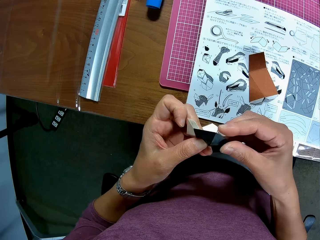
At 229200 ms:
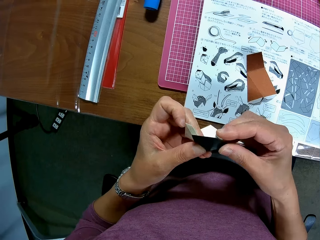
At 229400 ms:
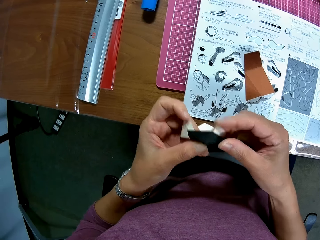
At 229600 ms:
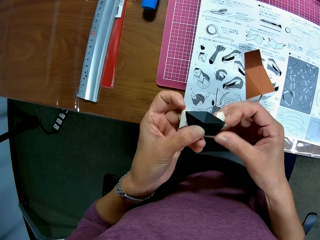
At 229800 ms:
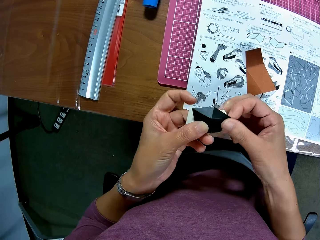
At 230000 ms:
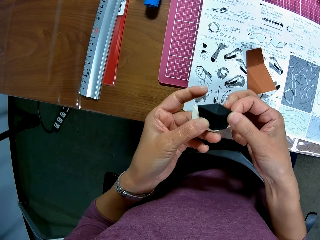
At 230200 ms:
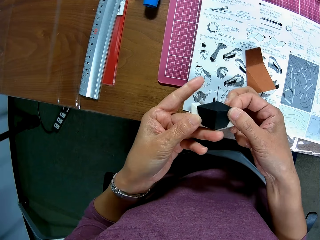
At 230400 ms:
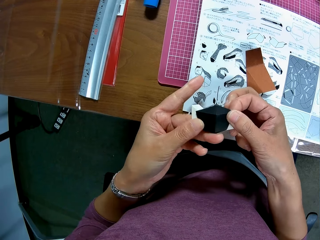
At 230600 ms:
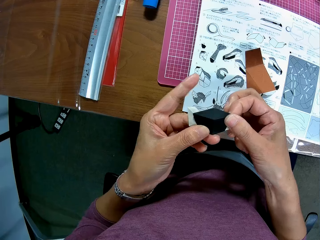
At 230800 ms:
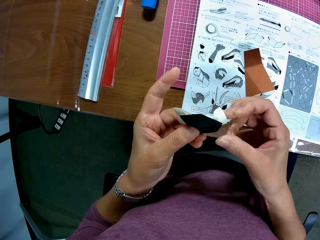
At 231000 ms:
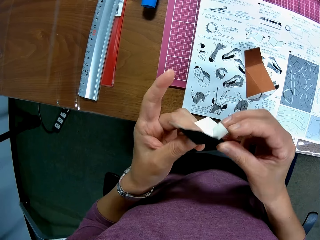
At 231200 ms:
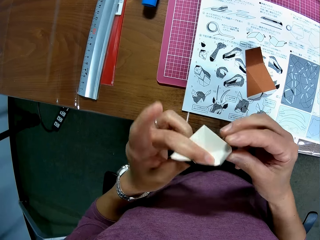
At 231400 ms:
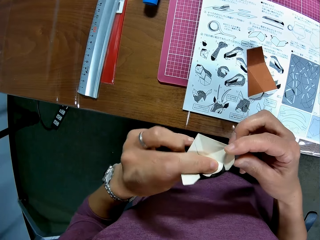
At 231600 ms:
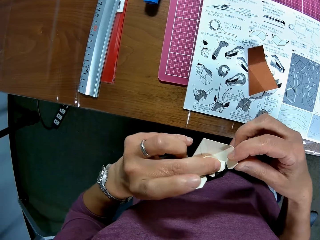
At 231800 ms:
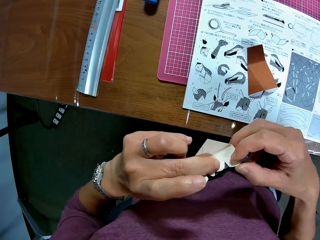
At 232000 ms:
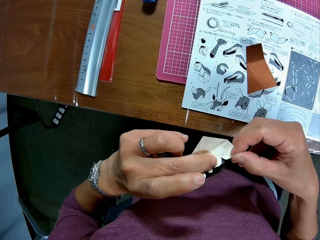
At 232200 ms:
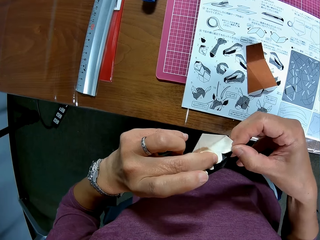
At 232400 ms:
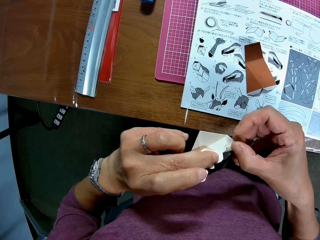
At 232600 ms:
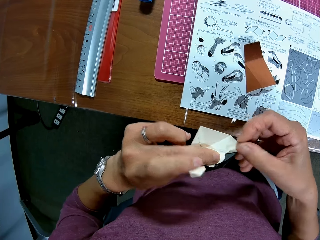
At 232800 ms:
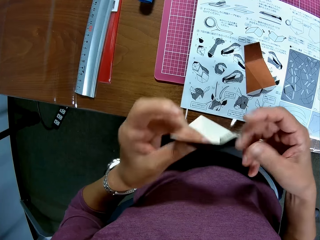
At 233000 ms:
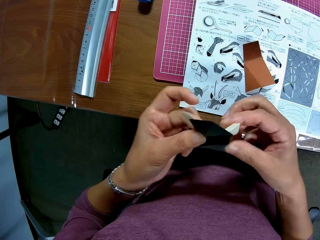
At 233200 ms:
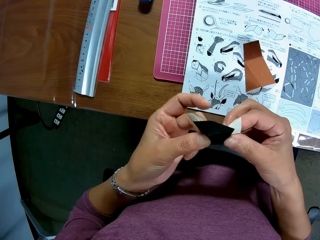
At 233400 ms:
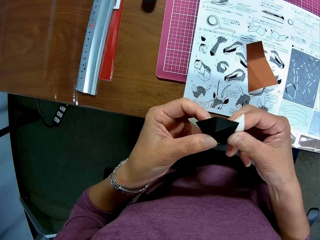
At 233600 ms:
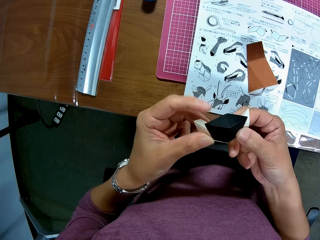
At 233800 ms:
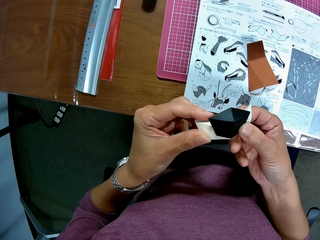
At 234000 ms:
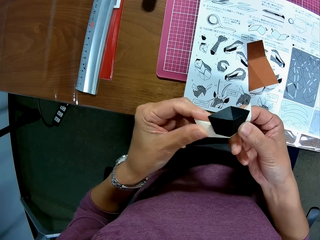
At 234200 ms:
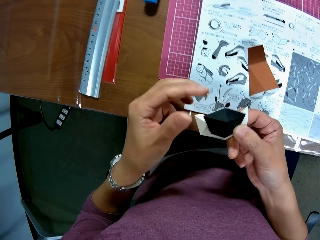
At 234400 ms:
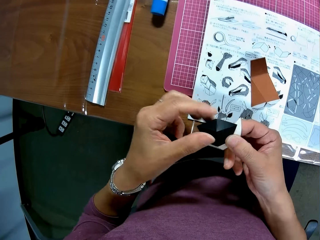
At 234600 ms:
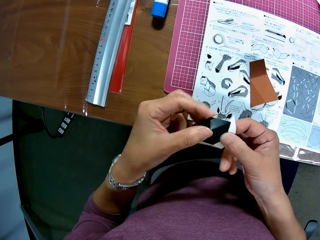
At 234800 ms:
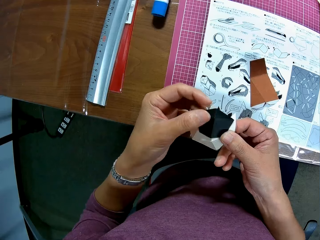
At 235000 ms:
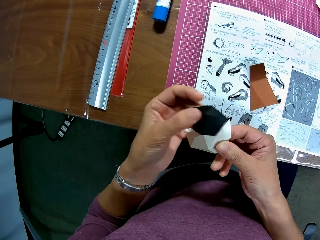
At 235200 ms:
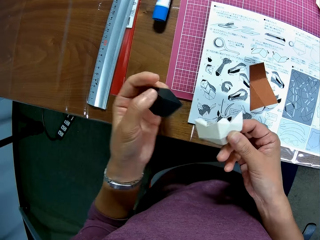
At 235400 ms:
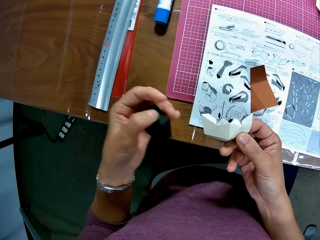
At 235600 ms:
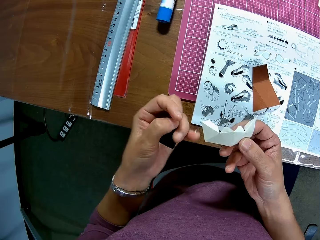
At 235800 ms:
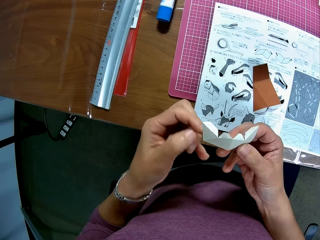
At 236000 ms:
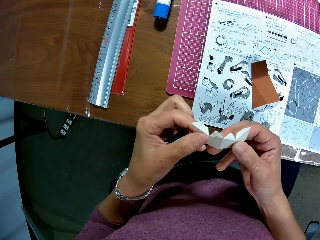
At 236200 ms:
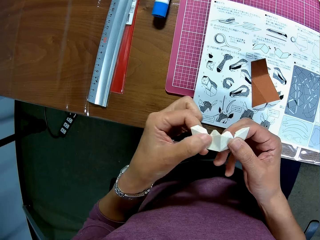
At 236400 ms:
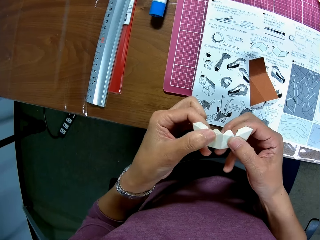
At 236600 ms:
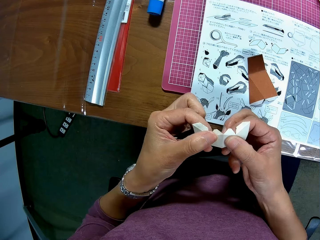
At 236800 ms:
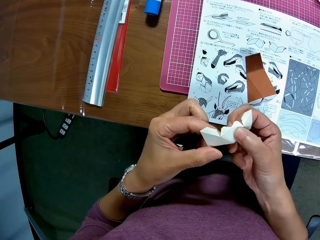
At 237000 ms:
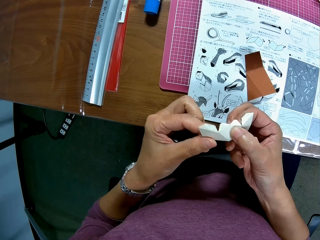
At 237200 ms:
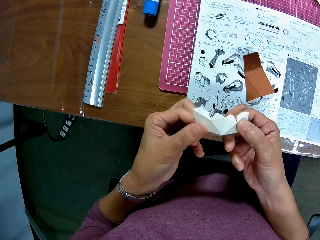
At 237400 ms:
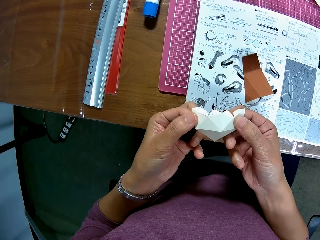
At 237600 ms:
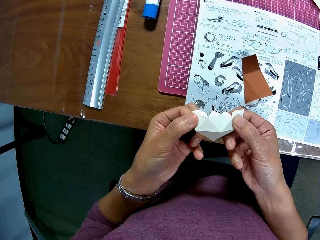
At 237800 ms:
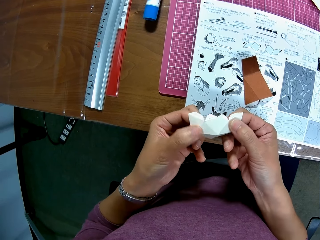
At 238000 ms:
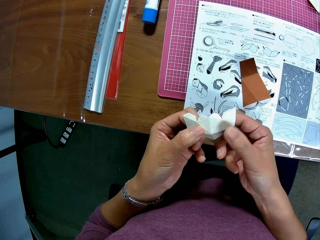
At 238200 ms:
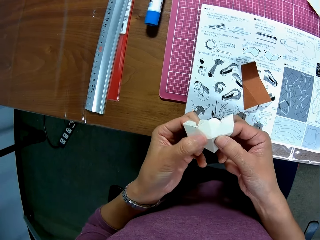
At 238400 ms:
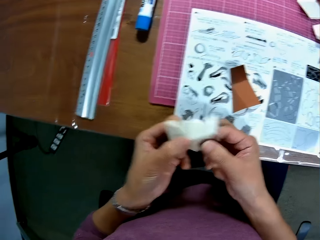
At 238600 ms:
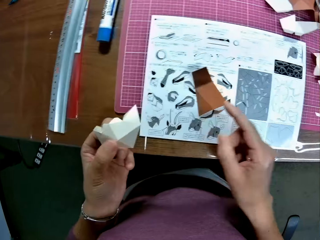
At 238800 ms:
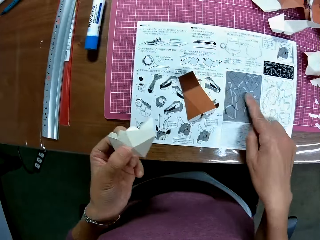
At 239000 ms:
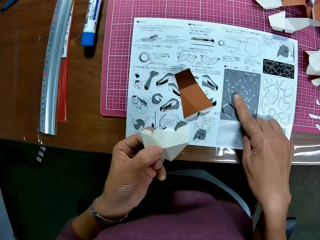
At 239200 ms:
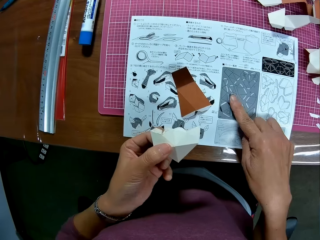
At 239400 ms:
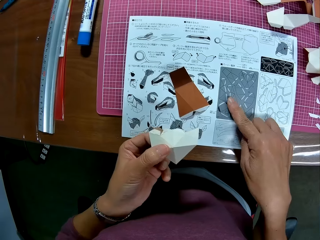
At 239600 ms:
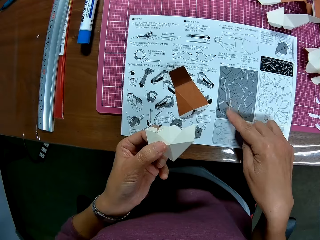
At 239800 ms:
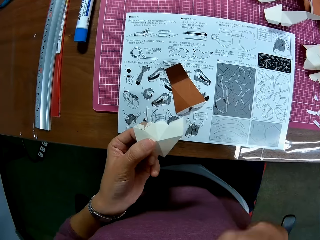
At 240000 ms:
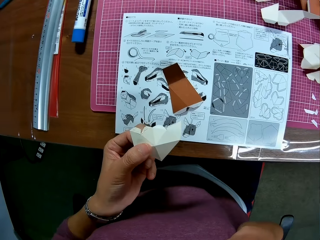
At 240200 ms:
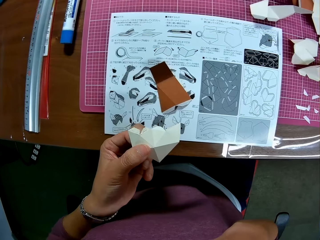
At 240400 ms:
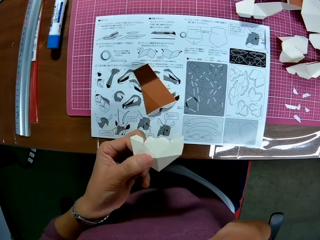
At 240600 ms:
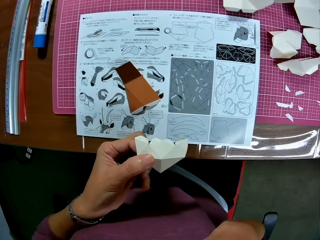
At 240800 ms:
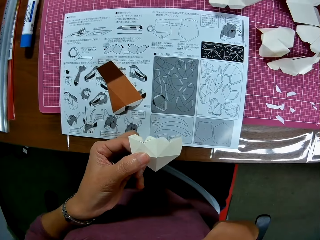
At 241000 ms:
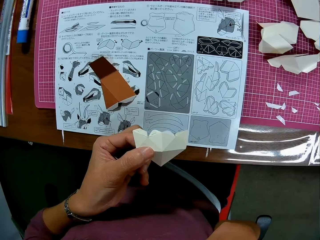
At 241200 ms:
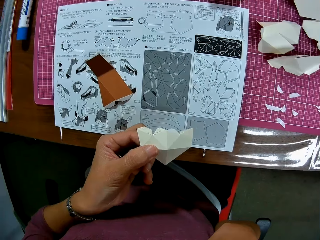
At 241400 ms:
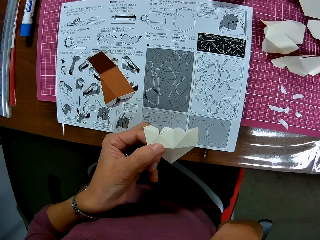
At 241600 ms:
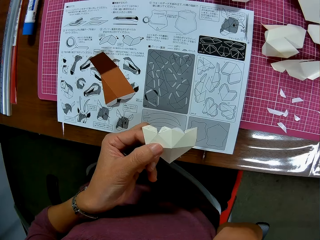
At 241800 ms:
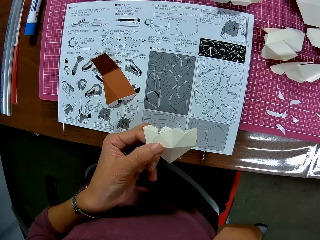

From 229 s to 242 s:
The camera wearer separates the papers. He touches a paper on the table. He points at the paper. He touches his face.

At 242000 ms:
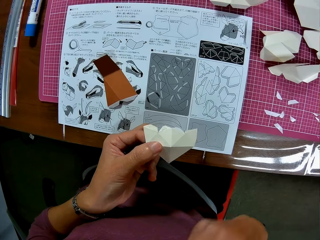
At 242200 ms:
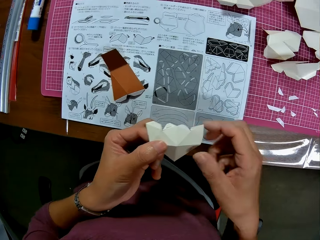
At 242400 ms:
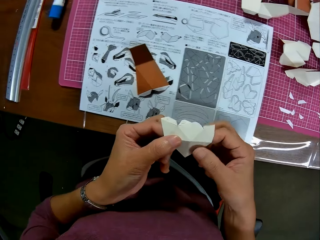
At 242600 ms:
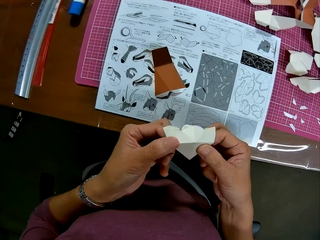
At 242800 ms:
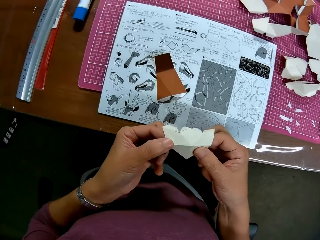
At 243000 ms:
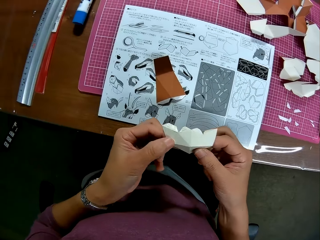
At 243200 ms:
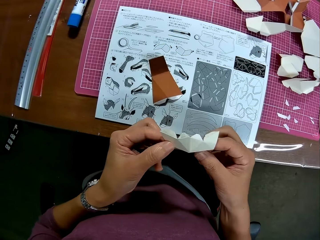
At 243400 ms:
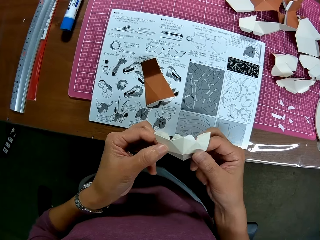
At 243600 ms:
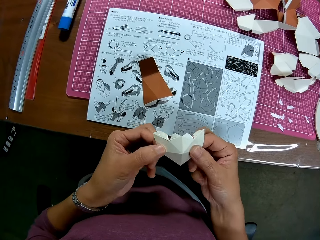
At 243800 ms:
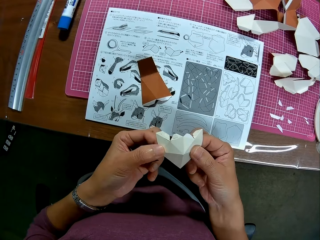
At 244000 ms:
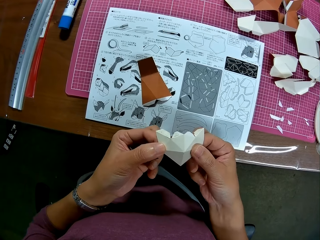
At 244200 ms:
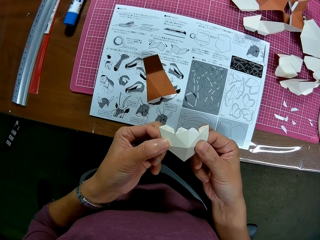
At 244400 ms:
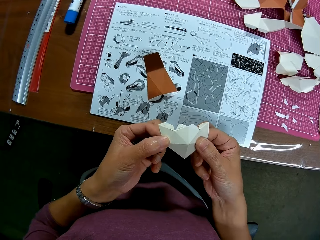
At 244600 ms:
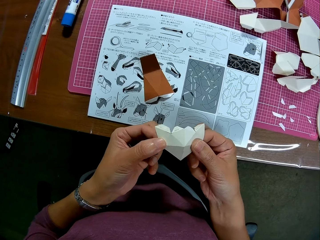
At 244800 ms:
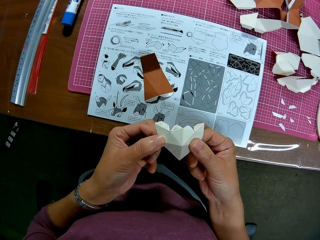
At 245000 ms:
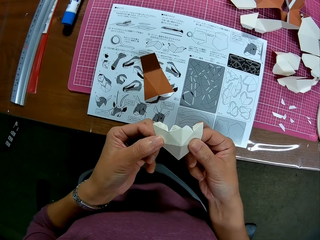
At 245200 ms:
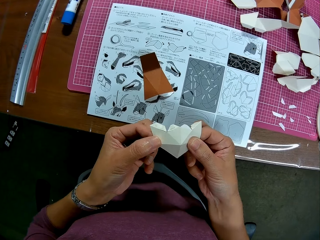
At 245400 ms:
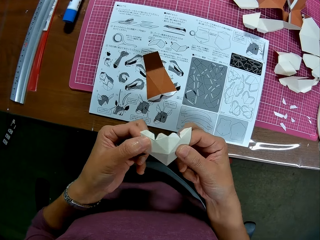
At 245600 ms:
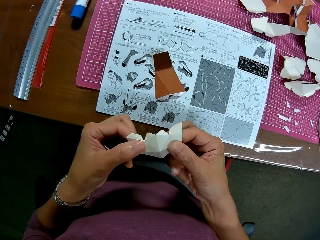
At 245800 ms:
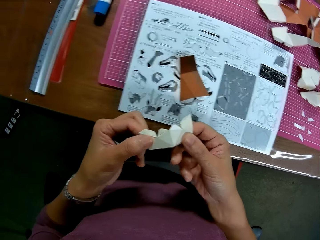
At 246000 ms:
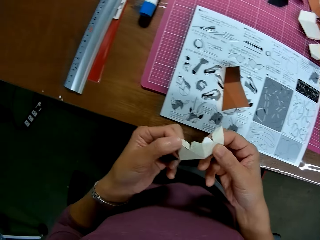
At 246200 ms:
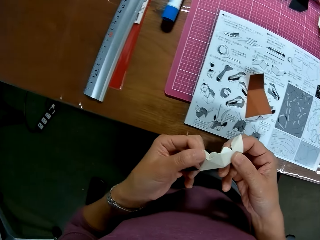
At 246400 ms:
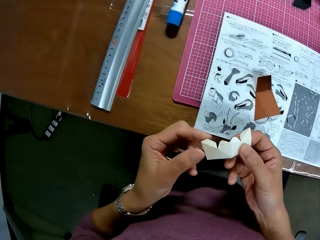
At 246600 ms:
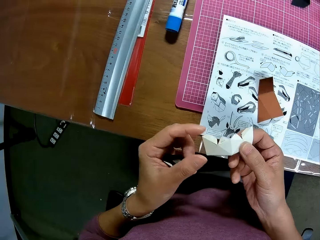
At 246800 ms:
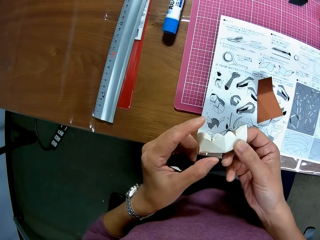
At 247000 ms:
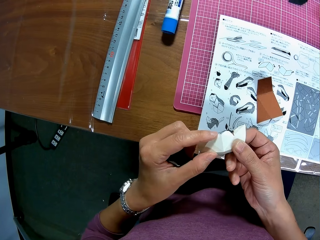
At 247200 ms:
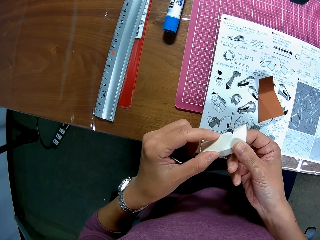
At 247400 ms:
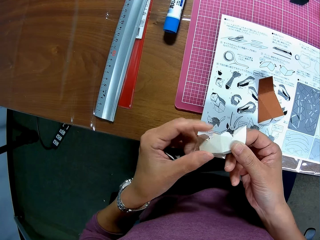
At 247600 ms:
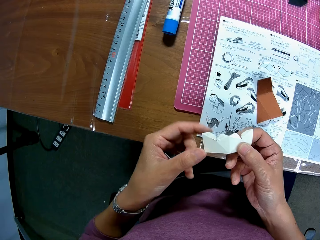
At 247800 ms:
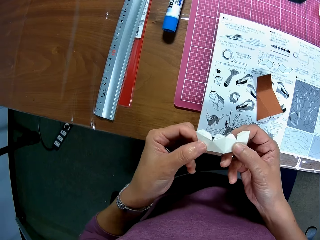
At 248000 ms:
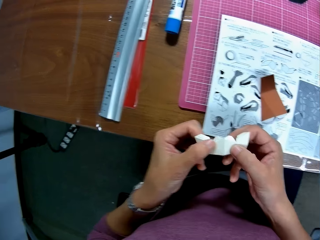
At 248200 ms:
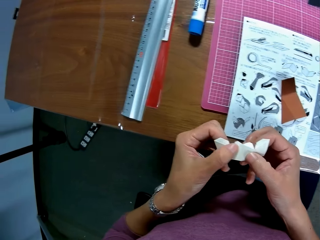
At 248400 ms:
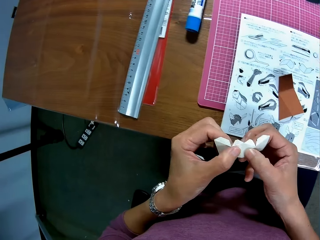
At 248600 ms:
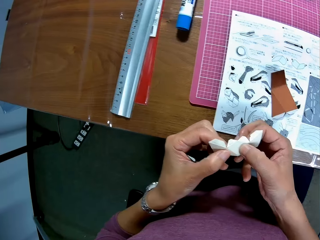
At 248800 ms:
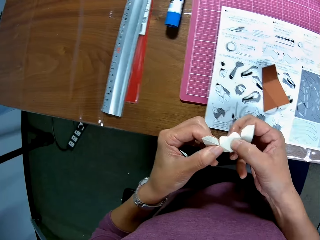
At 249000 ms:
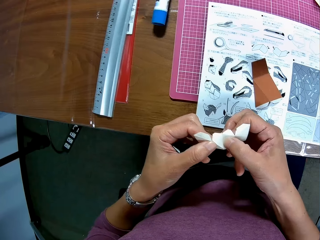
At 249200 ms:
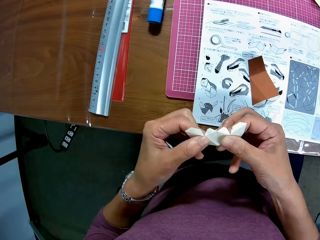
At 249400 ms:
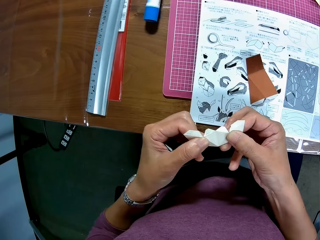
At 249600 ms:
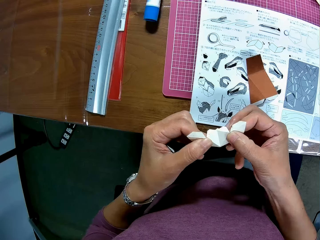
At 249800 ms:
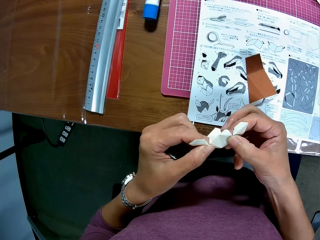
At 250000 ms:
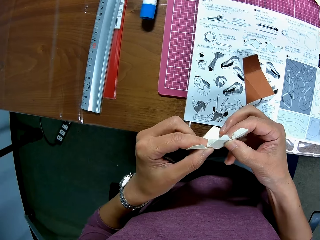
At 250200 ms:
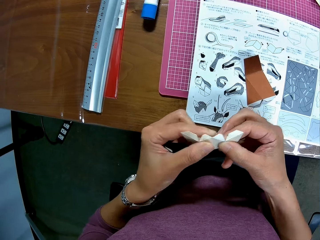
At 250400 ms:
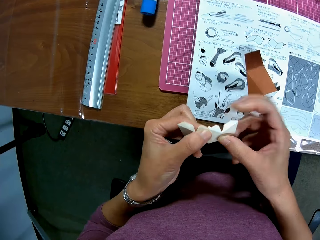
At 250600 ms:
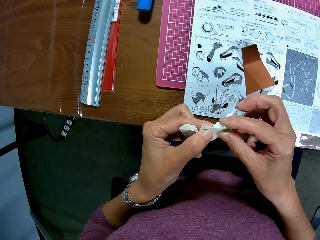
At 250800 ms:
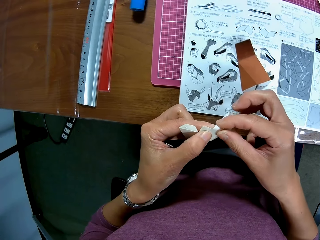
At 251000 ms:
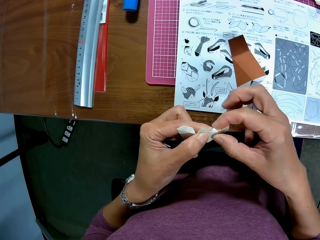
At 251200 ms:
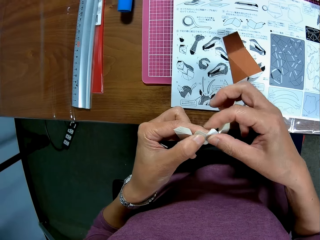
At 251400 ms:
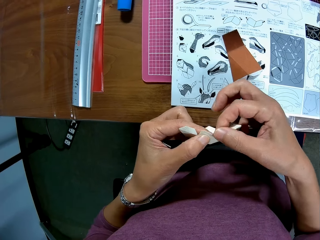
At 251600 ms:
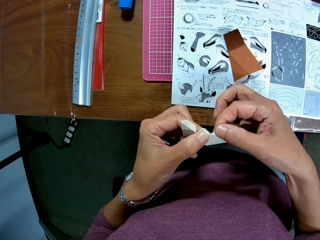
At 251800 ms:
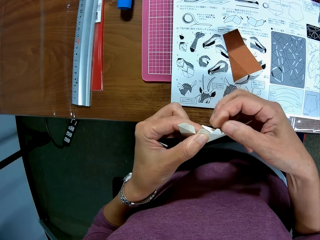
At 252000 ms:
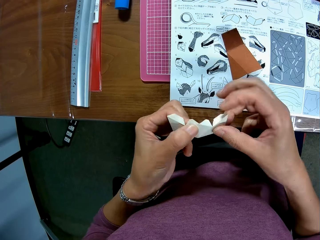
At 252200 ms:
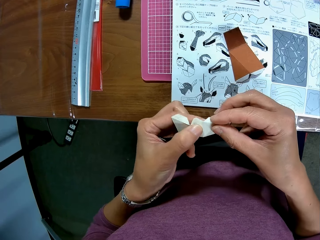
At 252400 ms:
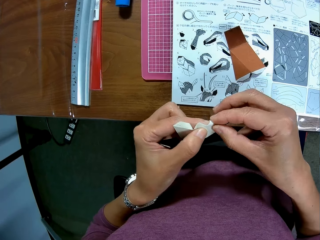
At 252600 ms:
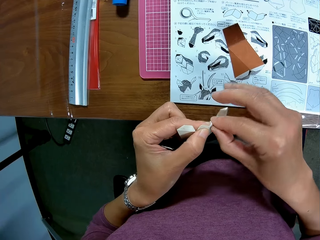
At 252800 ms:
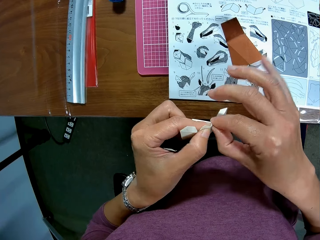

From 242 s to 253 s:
The camera wearer holds the paper in hand. He adjusts the paper craft in his hand.
